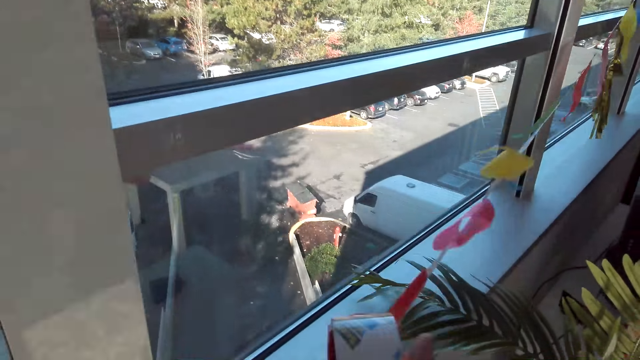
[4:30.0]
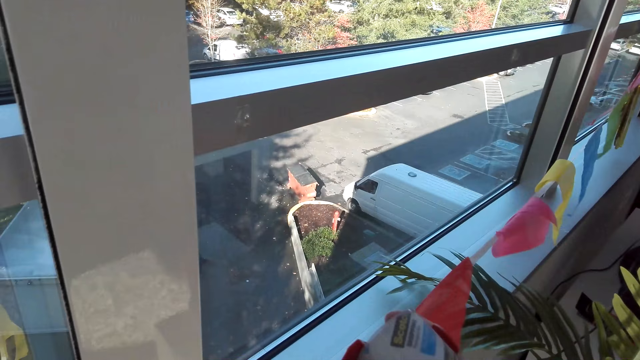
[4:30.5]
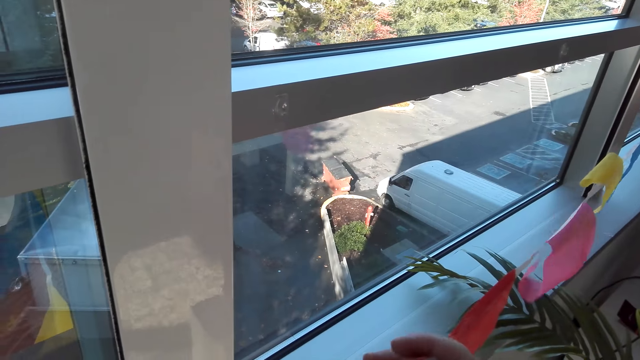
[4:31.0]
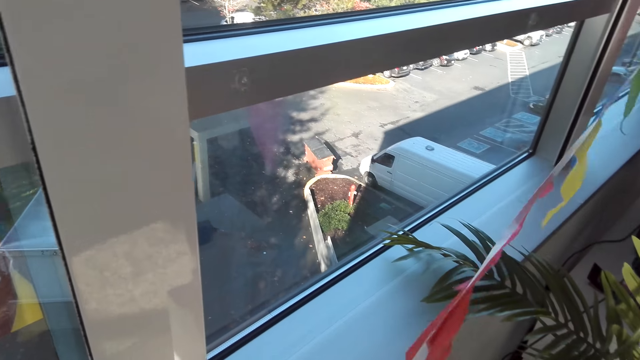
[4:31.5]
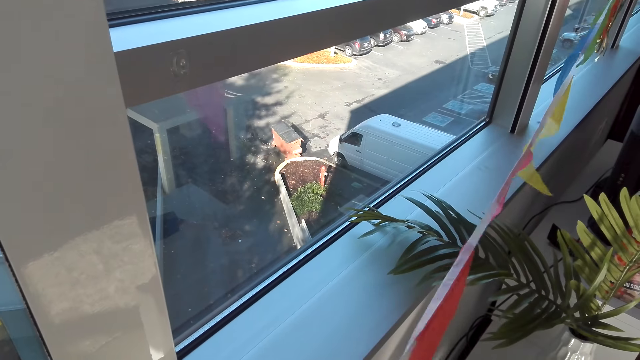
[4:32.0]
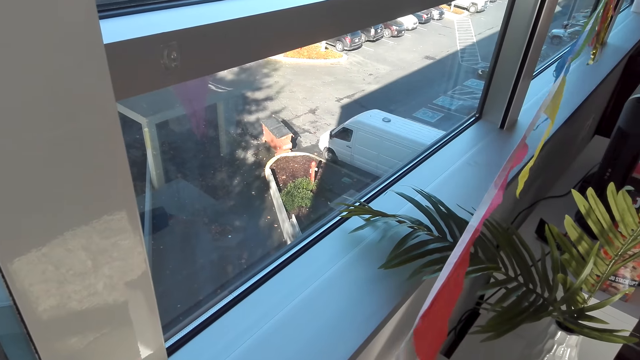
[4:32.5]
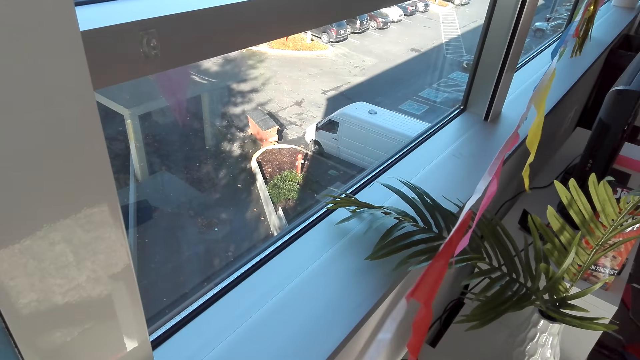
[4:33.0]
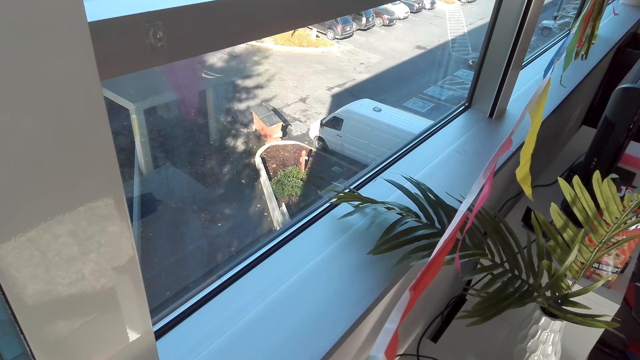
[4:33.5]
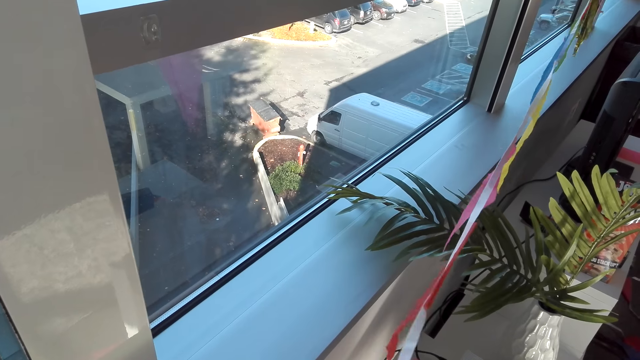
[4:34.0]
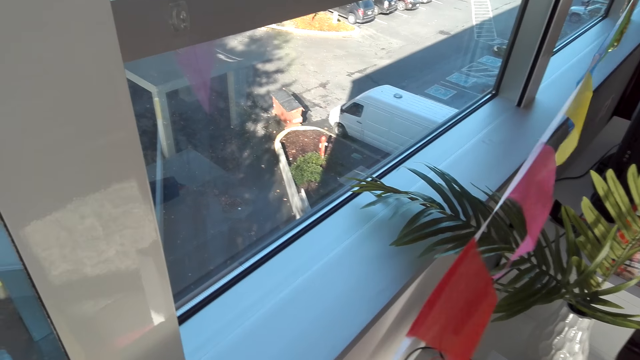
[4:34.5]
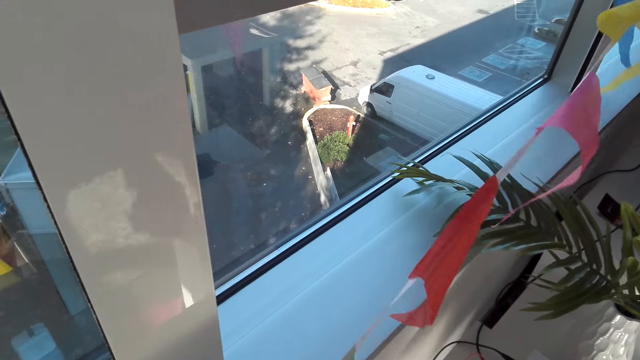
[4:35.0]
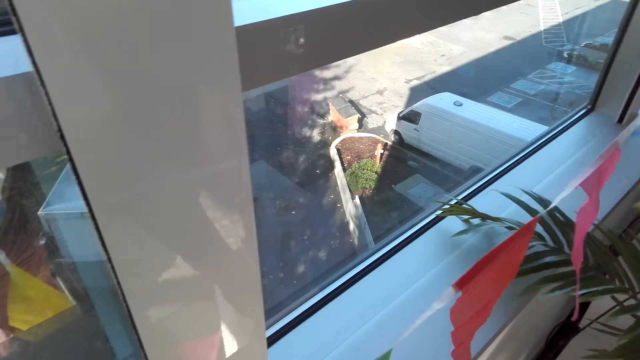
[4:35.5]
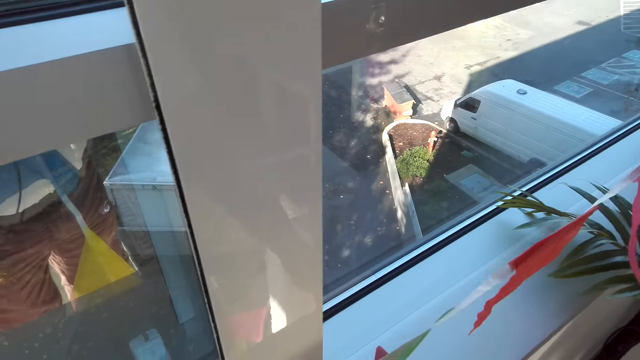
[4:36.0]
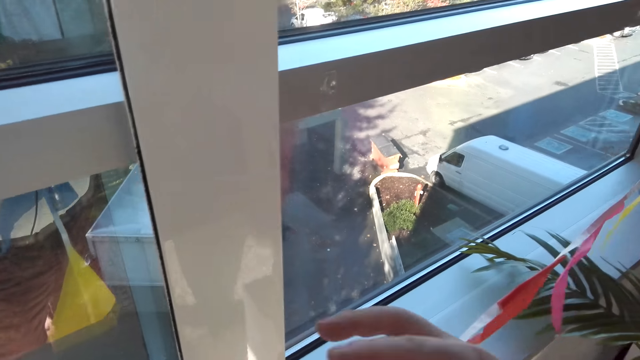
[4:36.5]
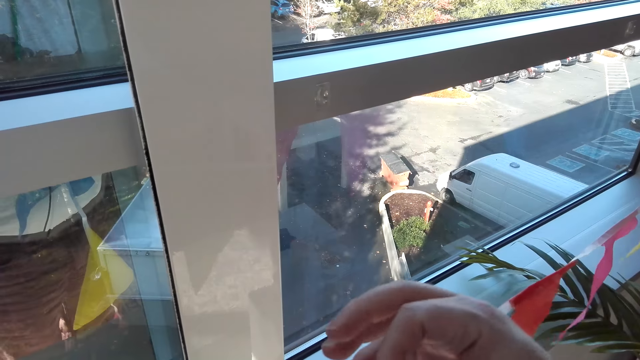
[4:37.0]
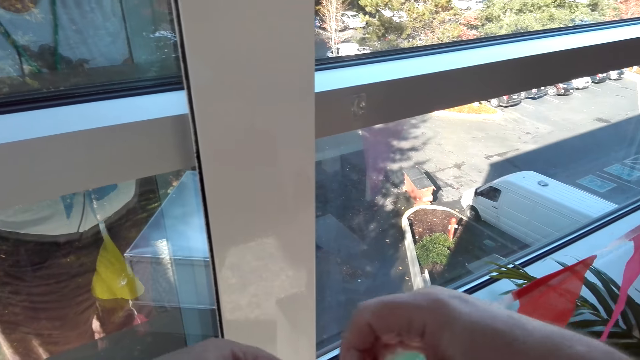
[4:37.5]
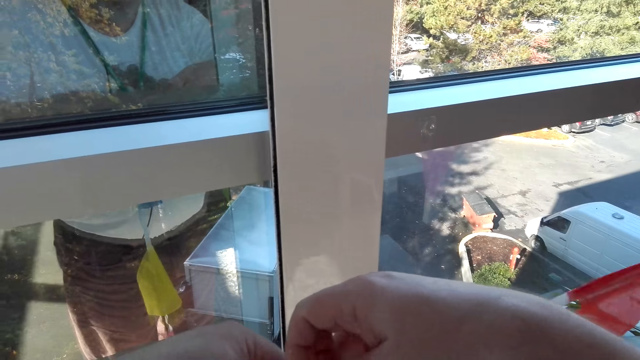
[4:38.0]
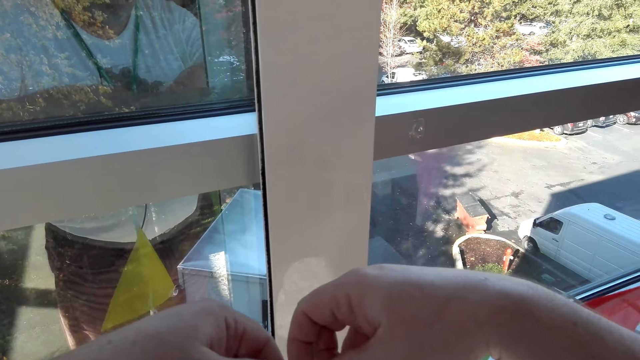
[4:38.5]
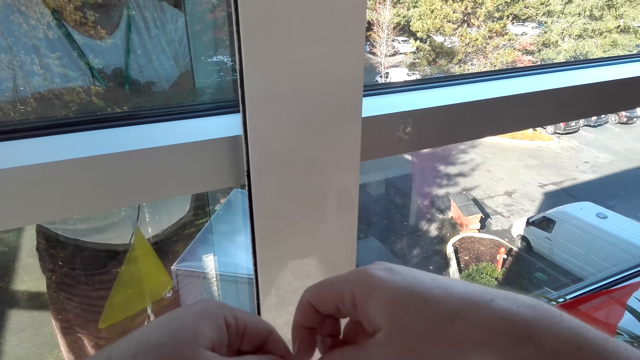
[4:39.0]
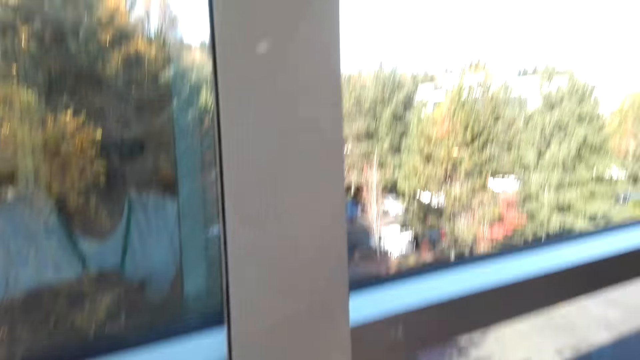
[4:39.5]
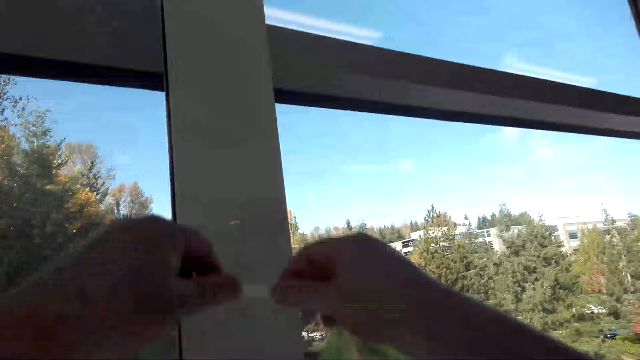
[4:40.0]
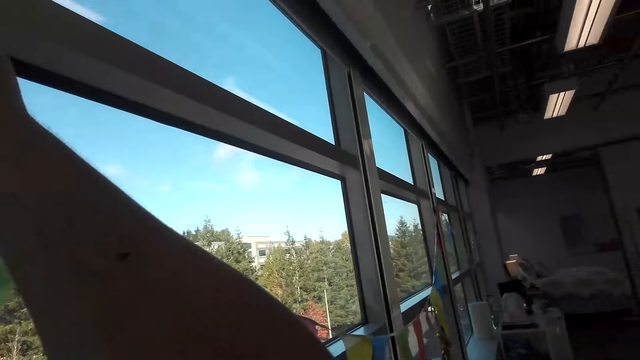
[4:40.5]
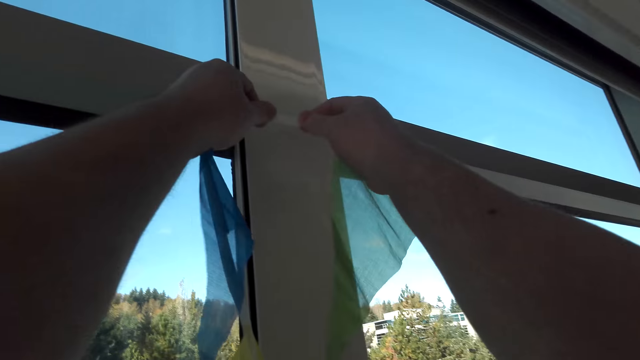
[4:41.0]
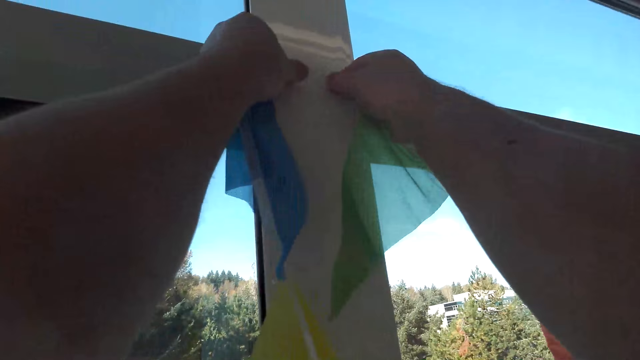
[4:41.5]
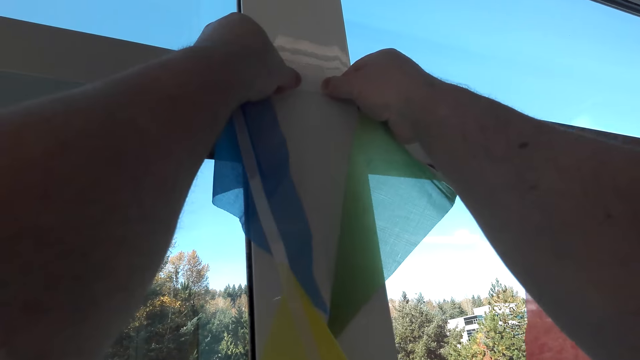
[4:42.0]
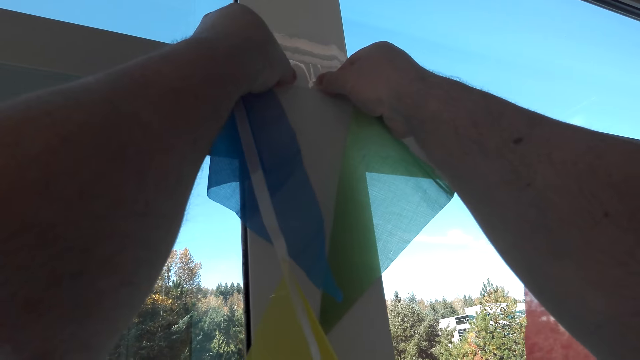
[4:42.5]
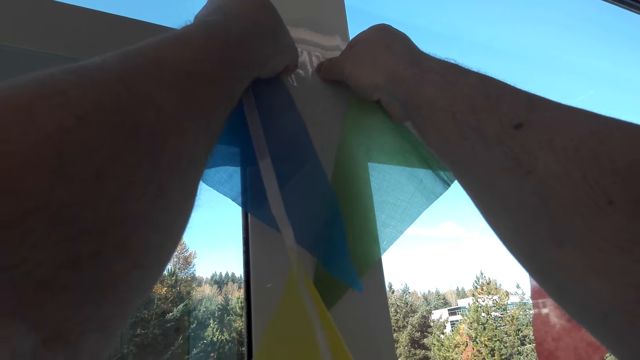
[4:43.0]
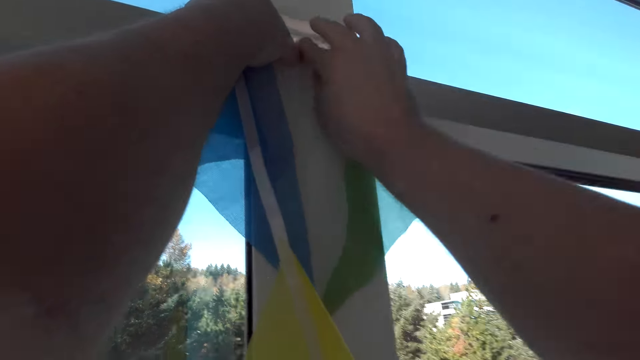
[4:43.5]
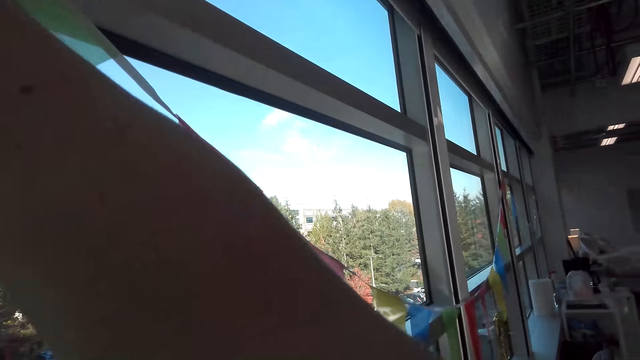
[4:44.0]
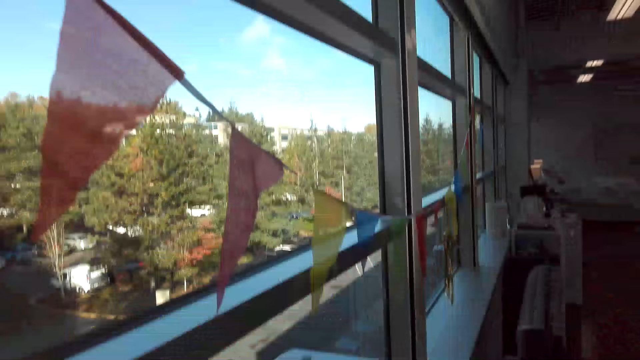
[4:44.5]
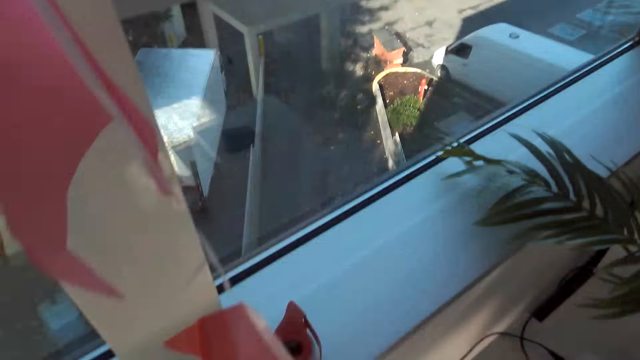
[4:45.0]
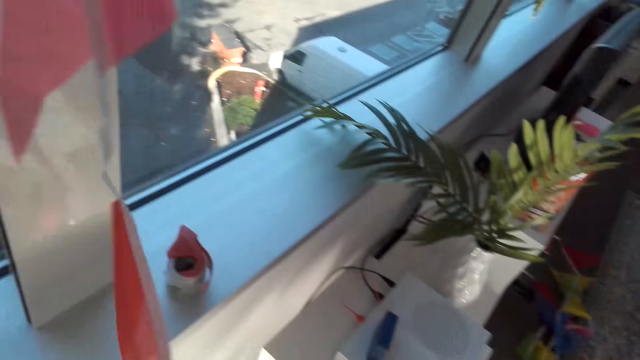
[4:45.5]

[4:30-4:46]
The camera wearer takes the tape. They stick the tape on the ribbon. They stick the ribbon flags on the wall. They hang the ribbon on the window. They look around the hotel.

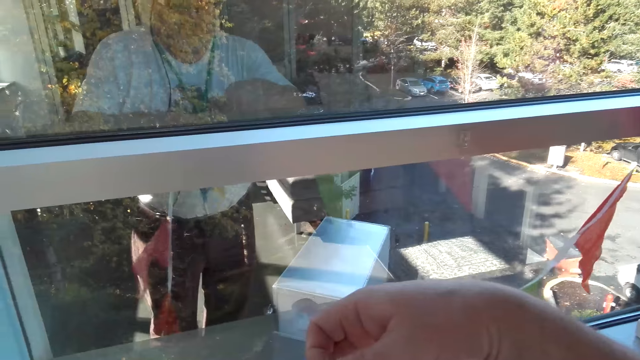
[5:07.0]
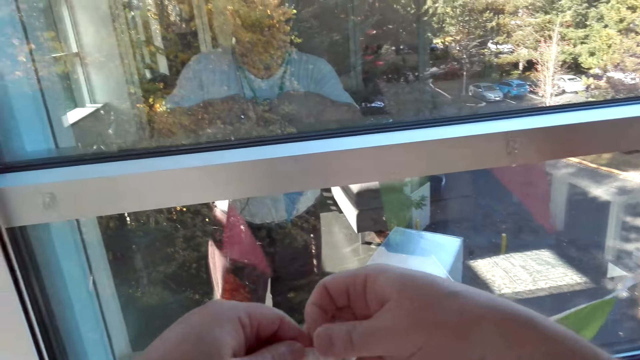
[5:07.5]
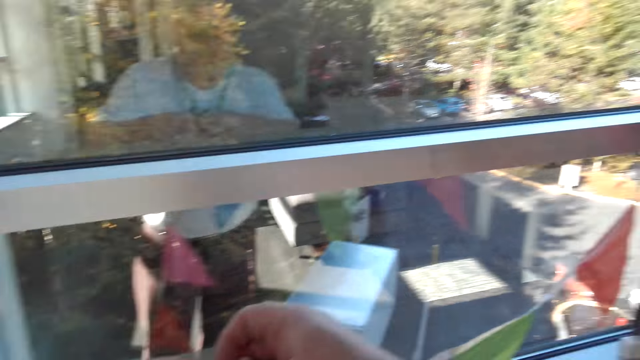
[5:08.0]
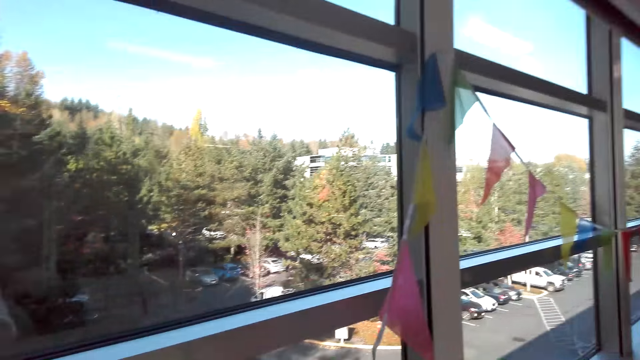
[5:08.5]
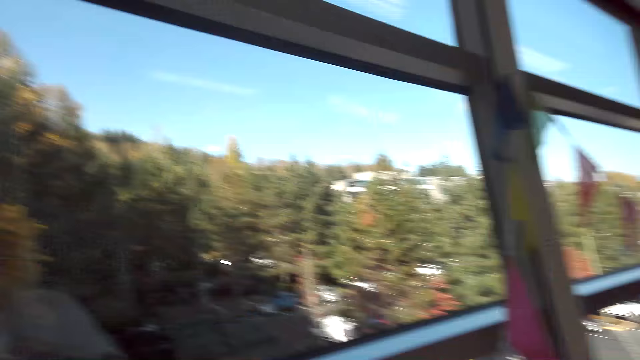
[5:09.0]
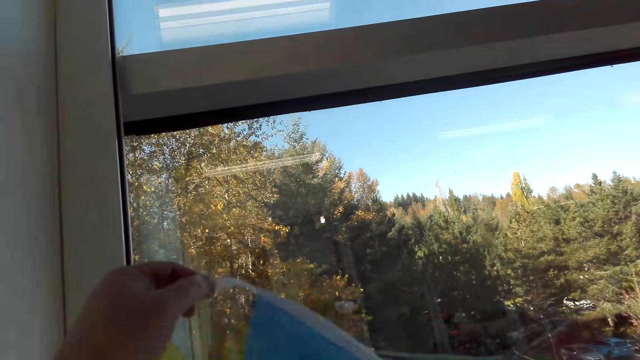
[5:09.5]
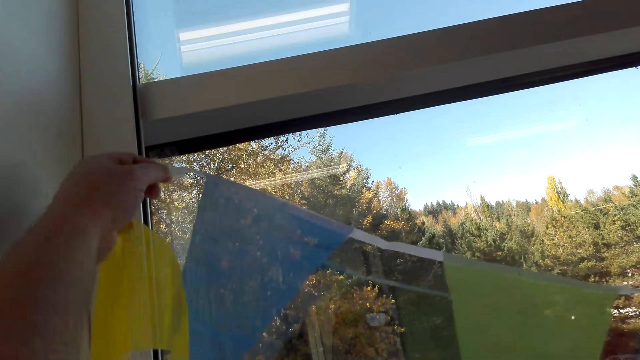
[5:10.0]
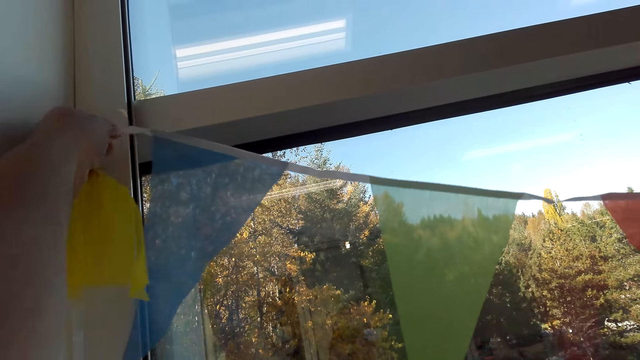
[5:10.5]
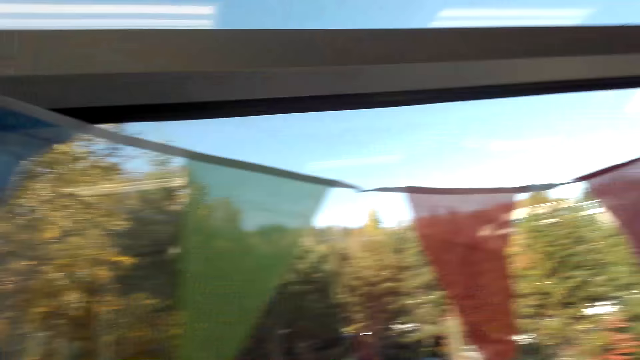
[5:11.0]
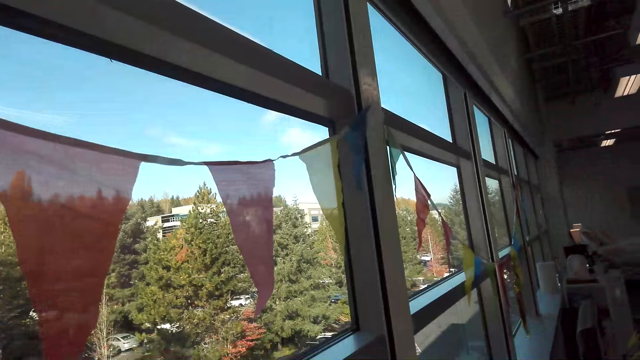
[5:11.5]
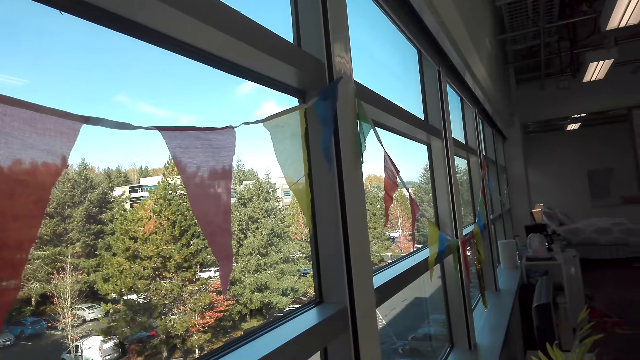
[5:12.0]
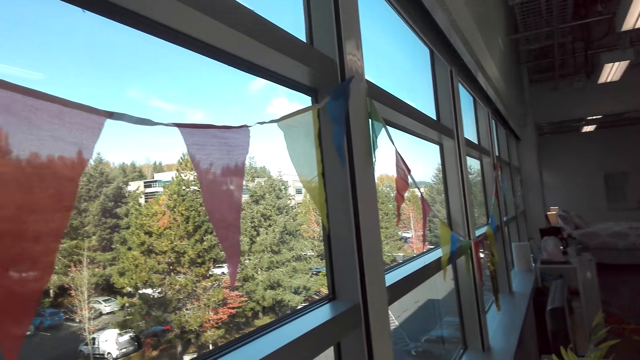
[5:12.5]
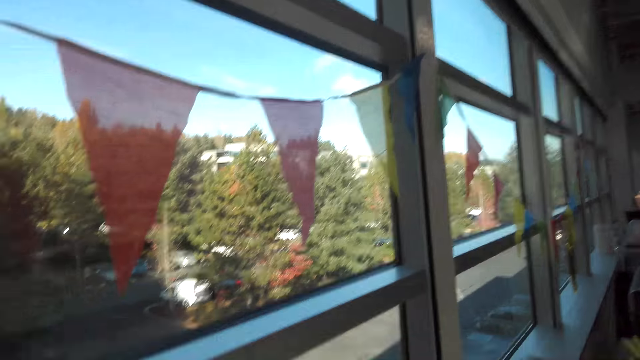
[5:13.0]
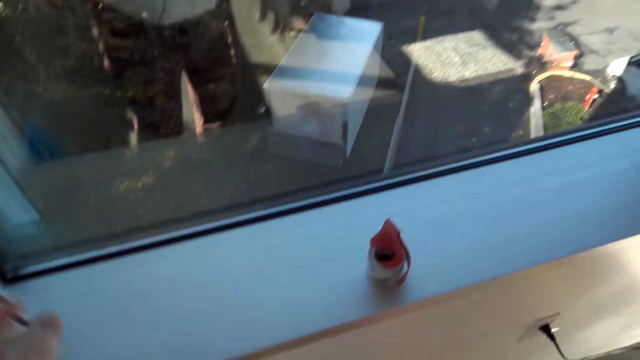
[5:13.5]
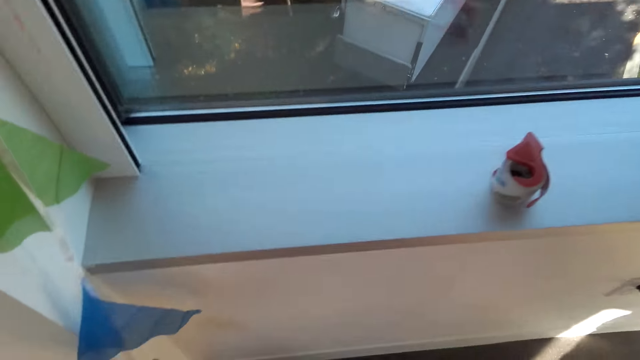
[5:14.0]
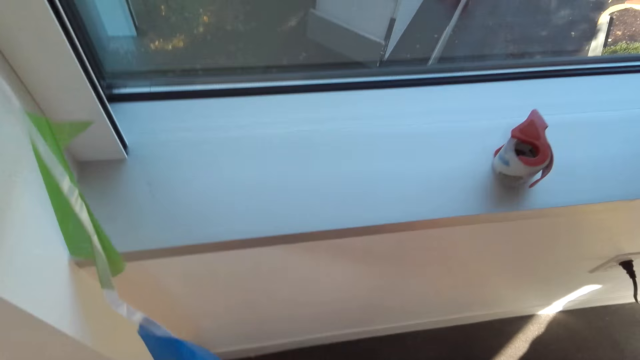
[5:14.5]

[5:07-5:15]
The camera wearer sticks the tape on the ribbon. They stick the ribbon on the window. They hang the decoration on the wall.
